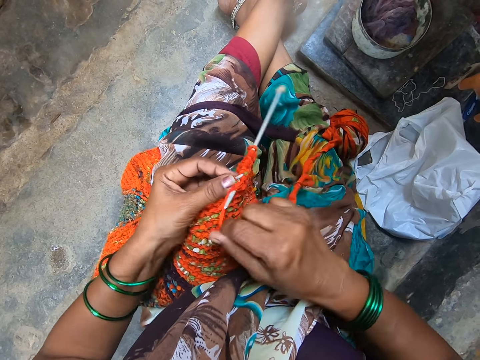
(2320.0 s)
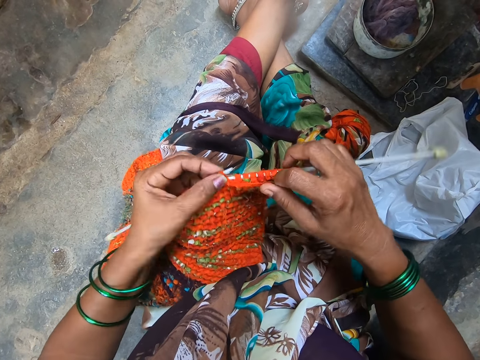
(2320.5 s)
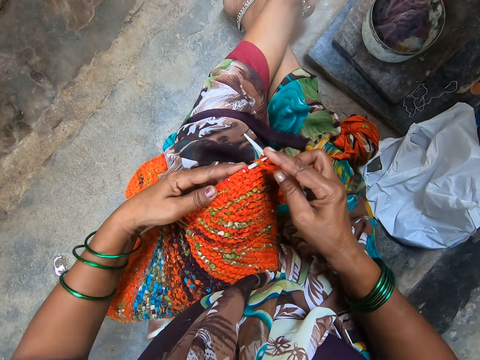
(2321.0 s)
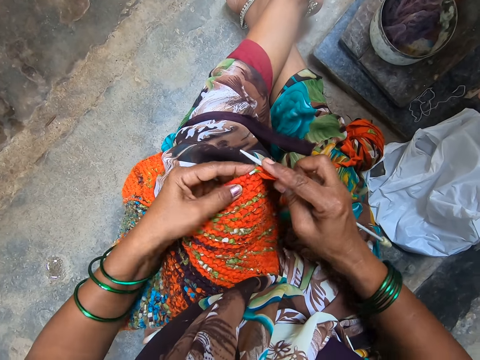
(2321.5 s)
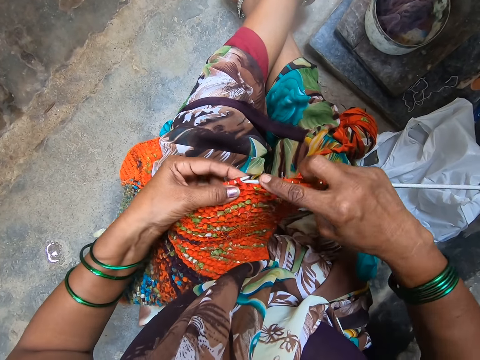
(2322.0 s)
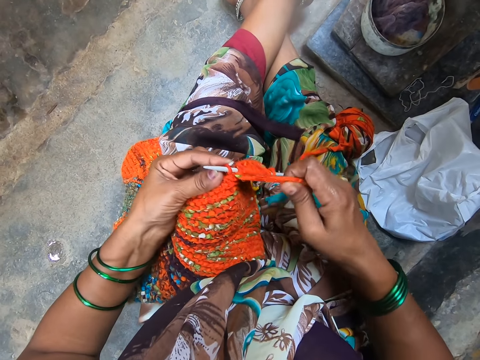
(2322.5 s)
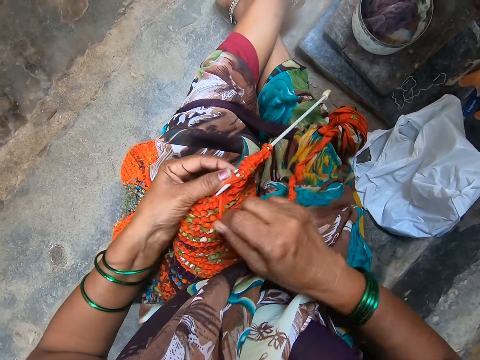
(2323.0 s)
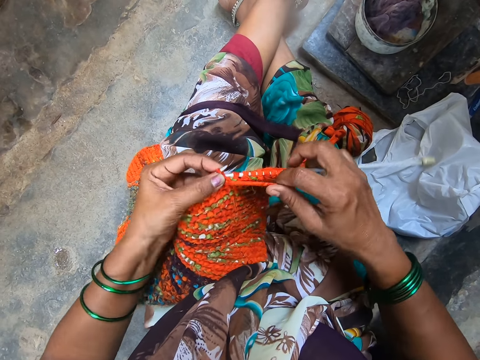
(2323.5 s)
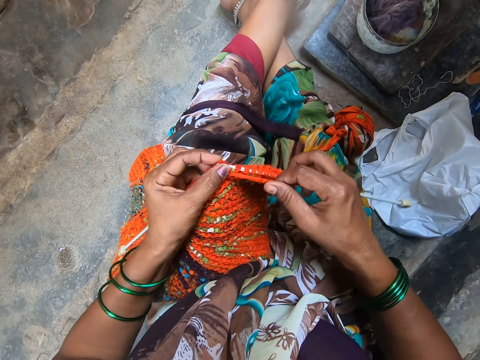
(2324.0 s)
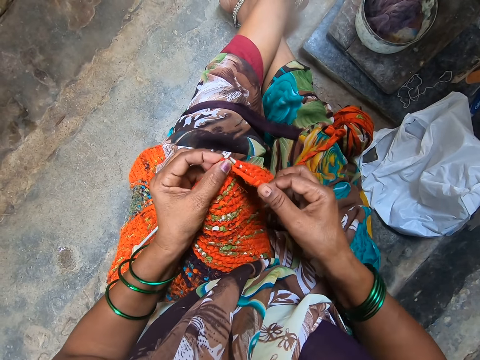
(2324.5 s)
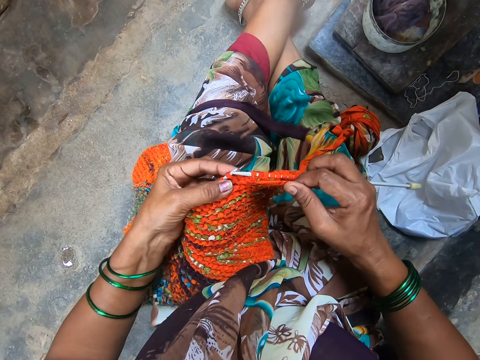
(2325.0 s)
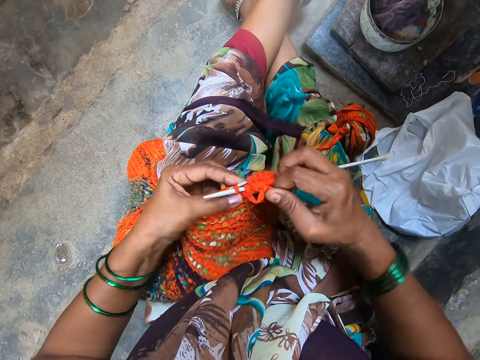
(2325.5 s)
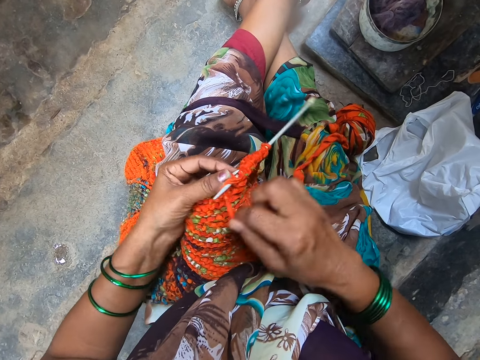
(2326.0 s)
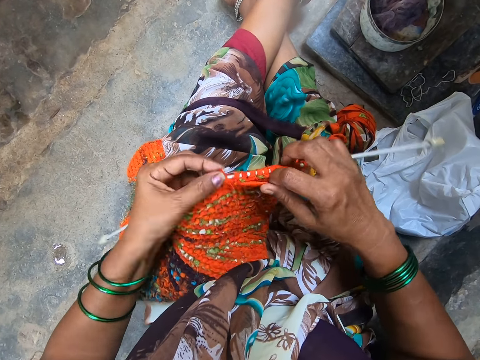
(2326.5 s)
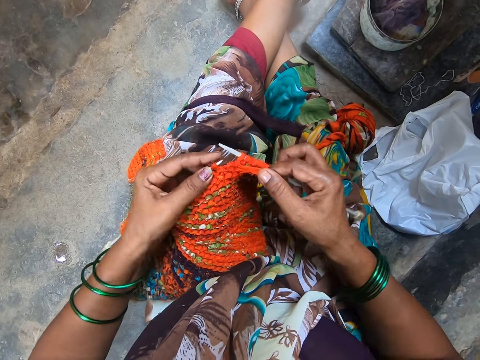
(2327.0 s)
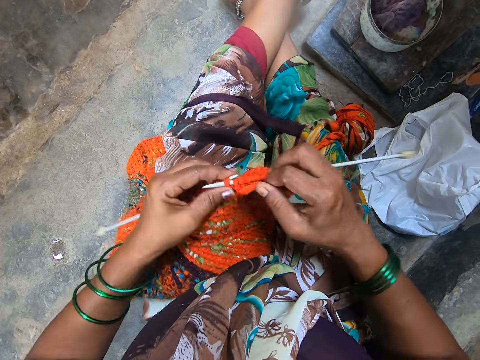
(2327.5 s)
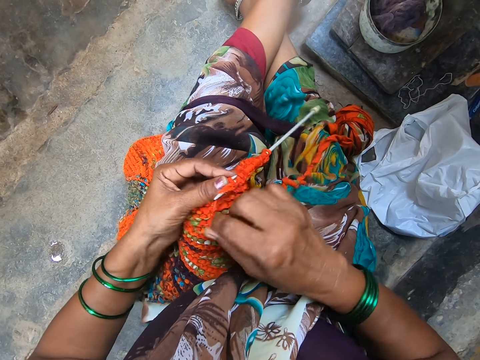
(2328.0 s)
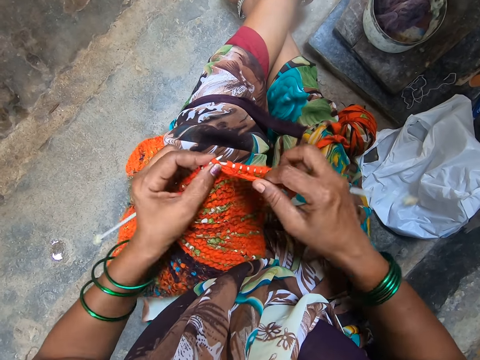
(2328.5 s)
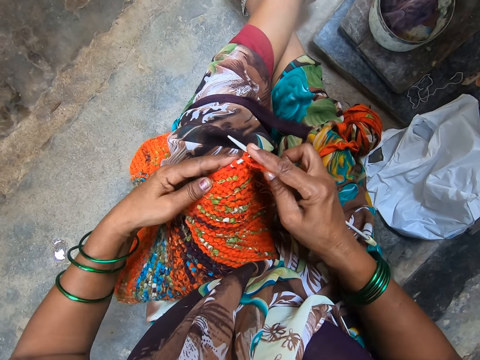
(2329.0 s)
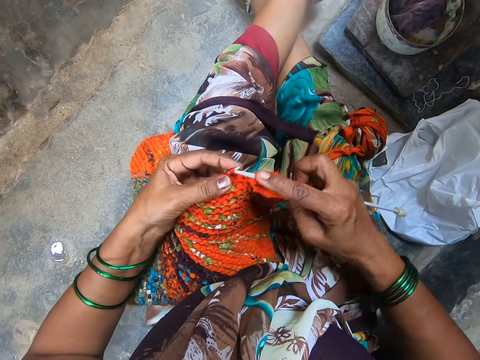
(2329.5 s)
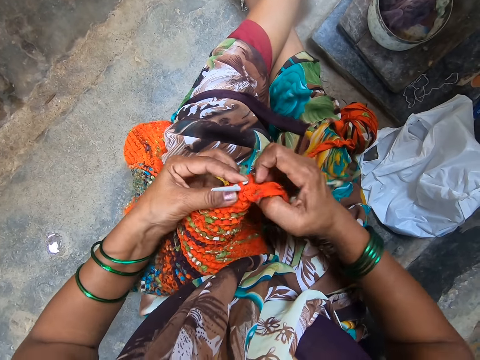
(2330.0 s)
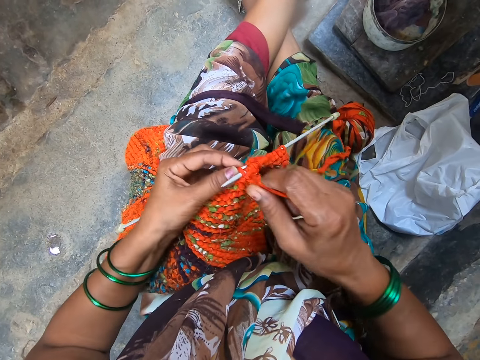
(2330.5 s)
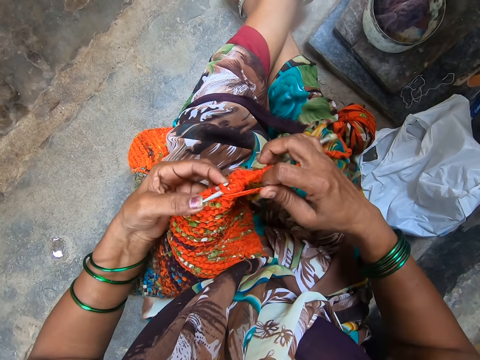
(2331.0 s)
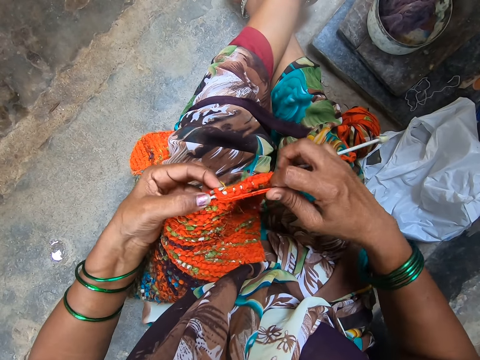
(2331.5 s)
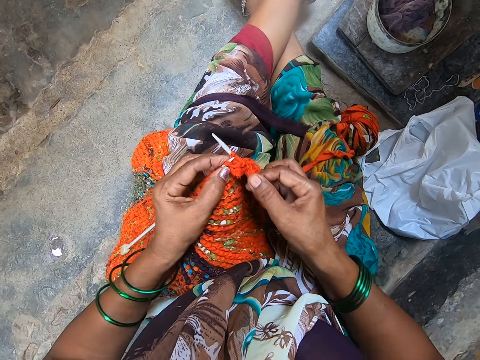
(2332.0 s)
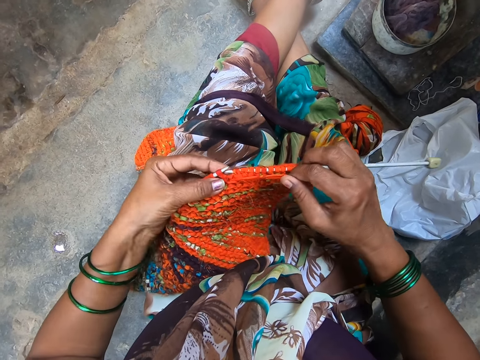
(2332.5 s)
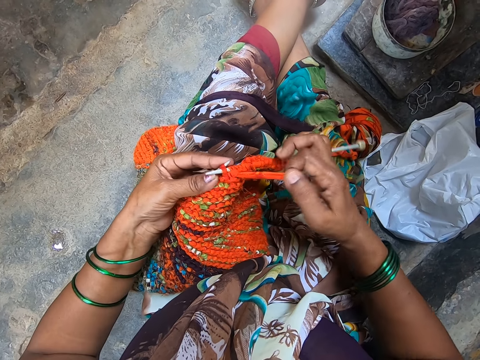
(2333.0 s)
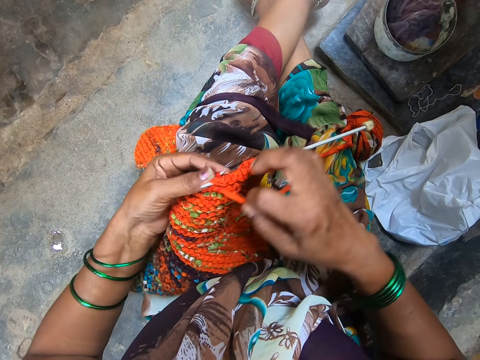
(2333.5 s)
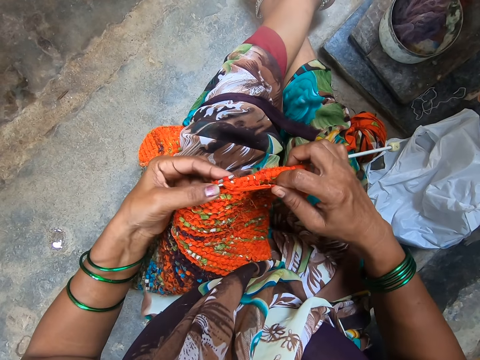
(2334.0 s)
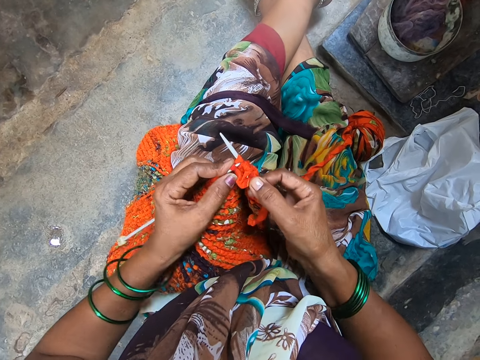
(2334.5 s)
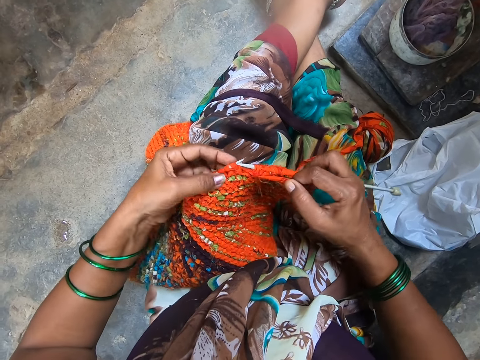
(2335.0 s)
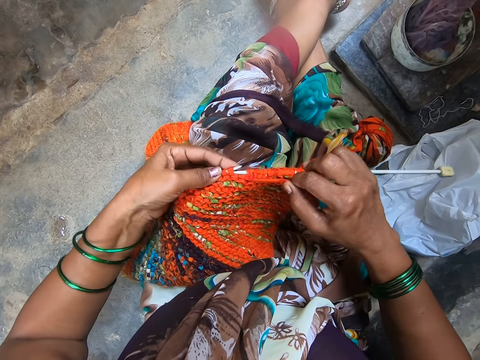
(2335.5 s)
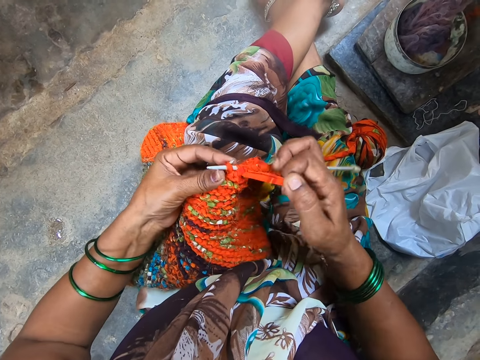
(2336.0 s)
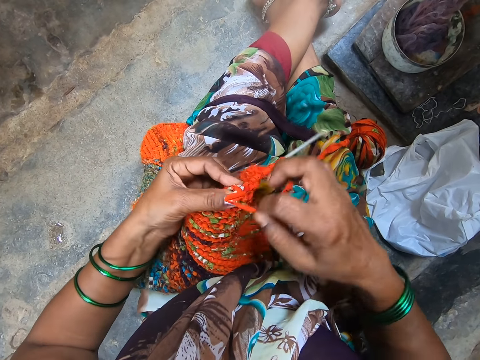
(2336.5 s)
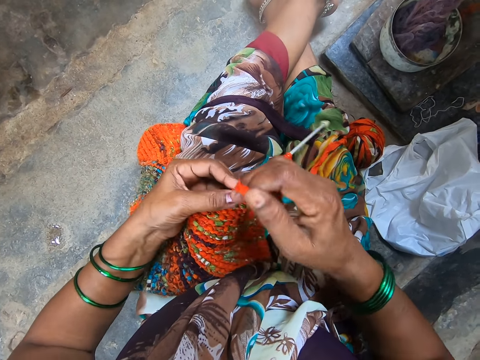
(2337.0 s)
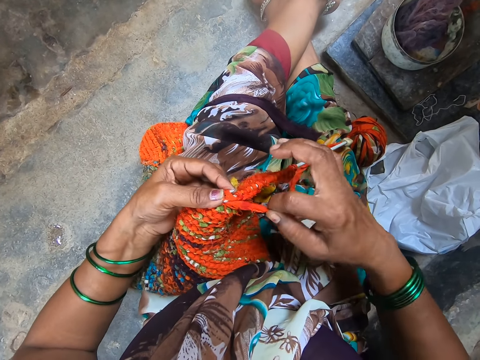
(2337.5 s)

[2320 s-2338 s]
The camera wearer coils a knitting thread on a knitting needle. They knit a piece of fabric with the knitting needle. They coil the knitting thread on the knitting needle. They knit the piece of fabric with the knitting needle. They coil the knitting thread on the knitting needle. They knit the piece of fabric with the knitting needle. They coil the knitting thread on the knitting needle. They knit the piece of fabric with the knitting needle. They coil the knitting thread on the knitting needle. They knit the piece of fabric with the knitting needle. They coil the knitting thread on the knitting needle. They knit the piece of fabric with the knitting needle. They coil the knitting thread on the knitting needle.

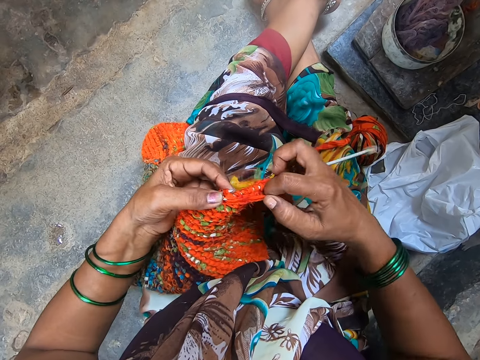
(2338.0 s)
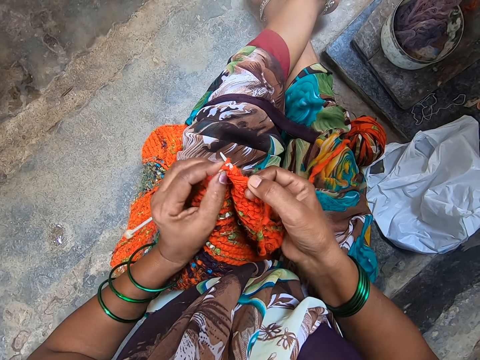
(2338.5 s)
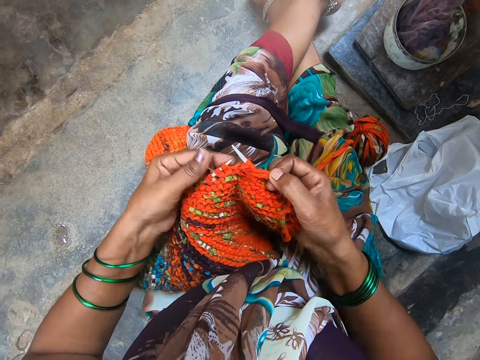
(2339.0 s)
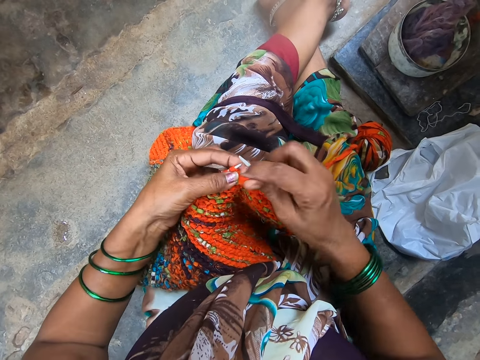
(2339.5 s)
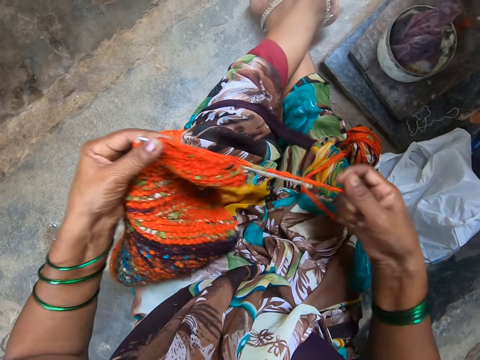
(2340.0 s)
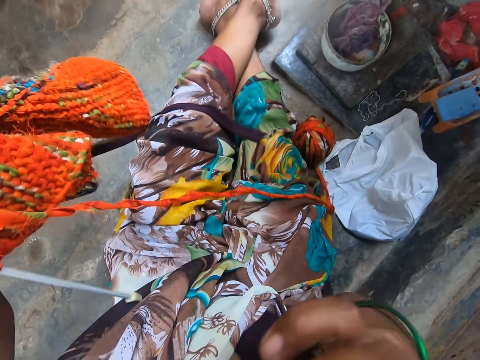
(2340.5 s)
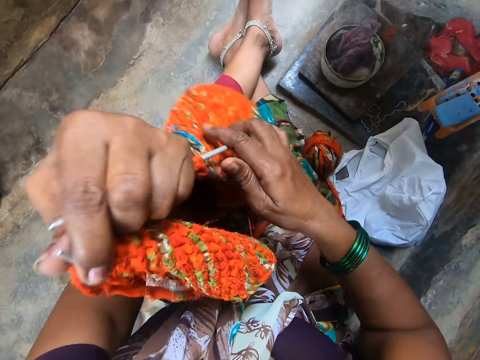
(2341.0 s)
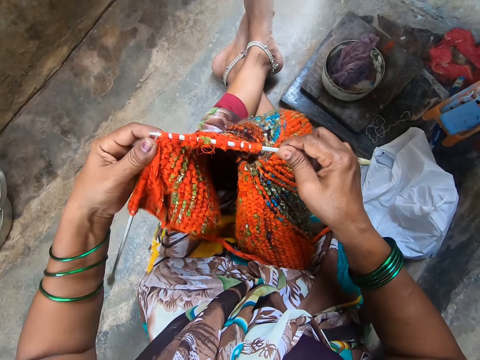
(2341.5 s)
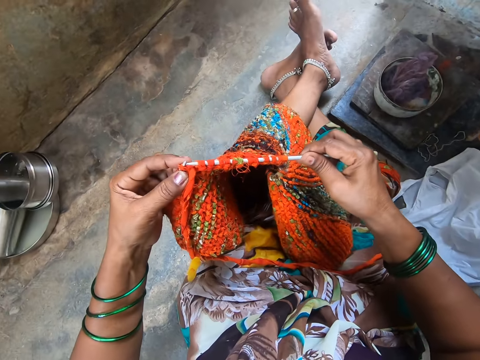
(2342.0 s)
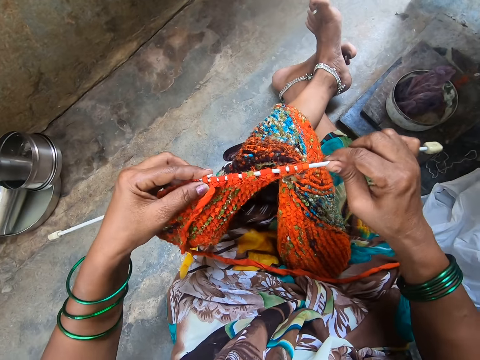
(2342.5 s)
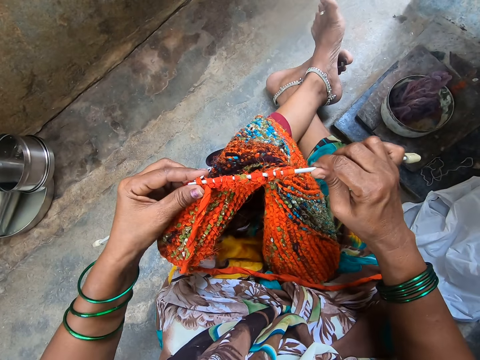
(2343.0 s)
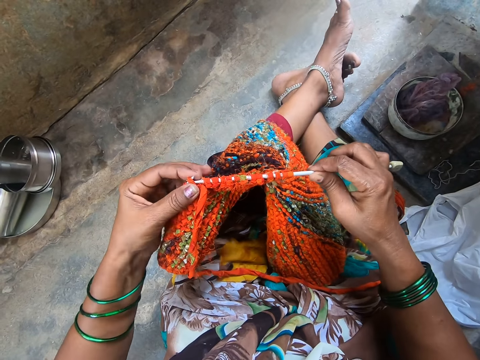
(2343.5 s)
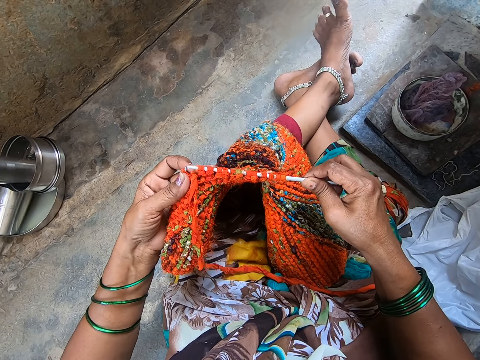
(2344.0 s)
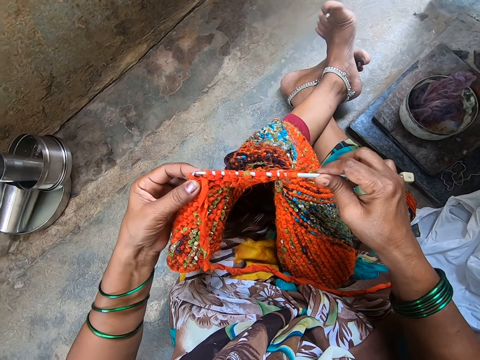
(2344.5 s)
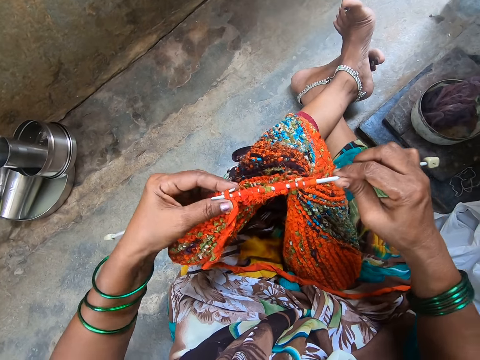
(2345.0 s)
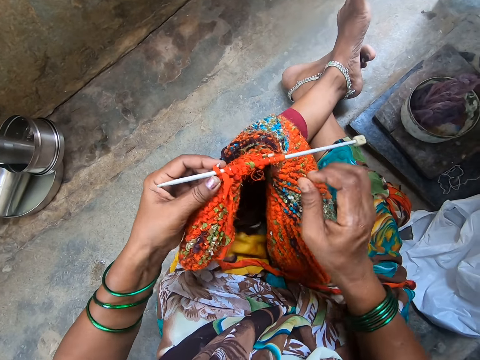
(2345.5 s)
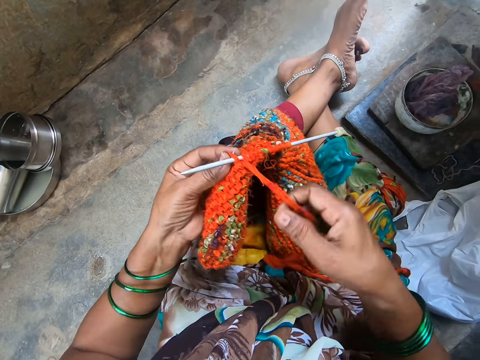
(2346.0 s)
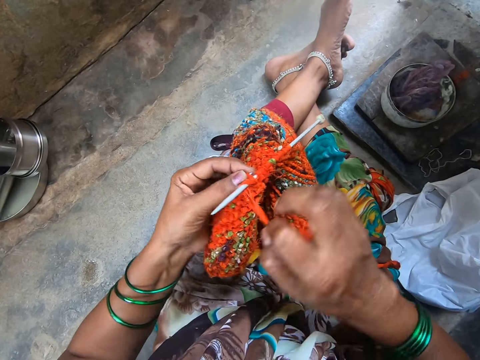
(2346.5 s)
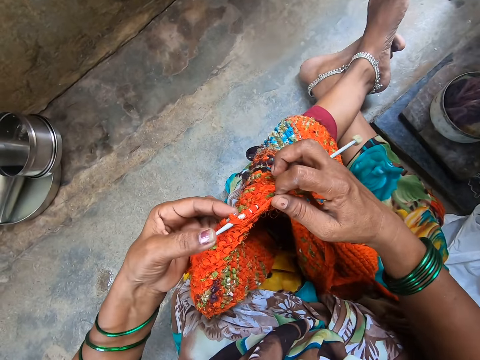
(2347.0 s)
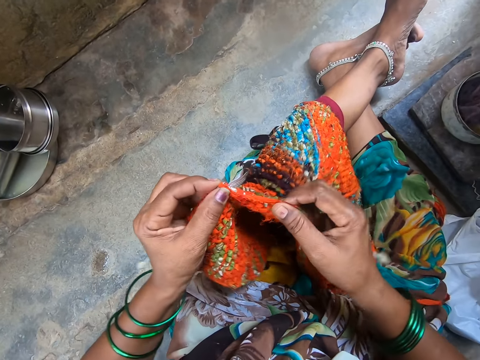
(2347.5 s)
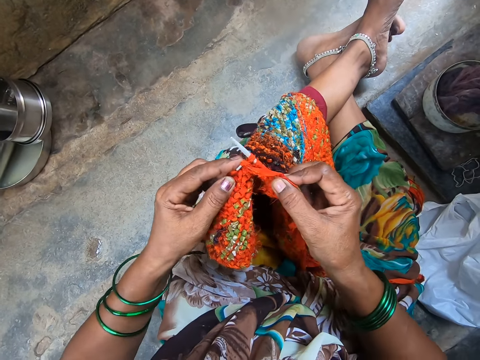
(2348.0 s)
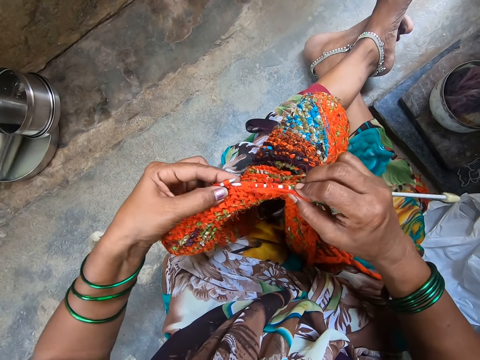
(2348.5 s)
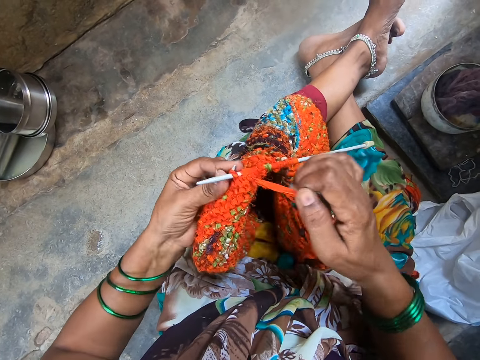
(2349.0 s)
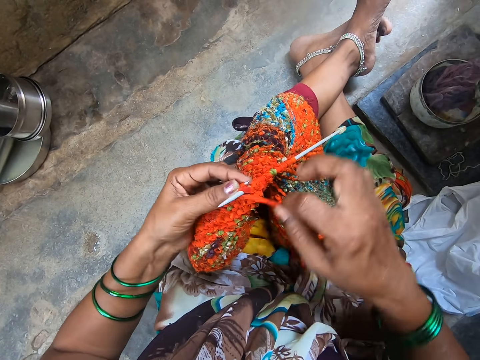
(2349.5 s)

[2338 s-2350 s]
The camera wearer knits a piece of fabric with a knitting needle. They coil a knitting thread on the knitting needle. They flip a piece of knitted fabric on a lap. They knit the piece of fabric with the knitting needle. They coil the knitting thread on the knitting needle. They knit the piece of fabric with the knitting needle.
